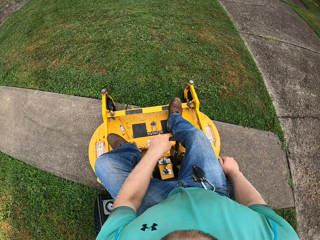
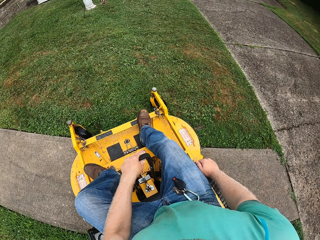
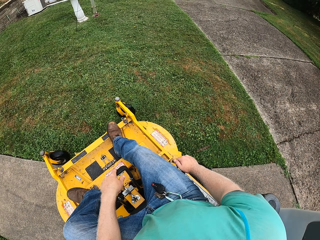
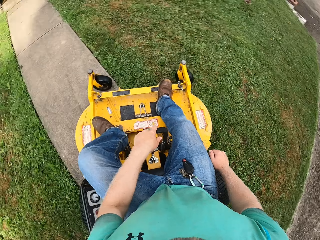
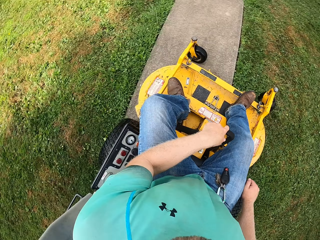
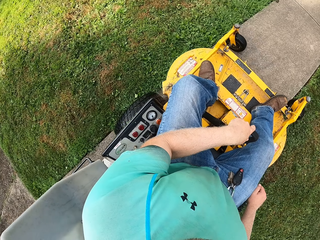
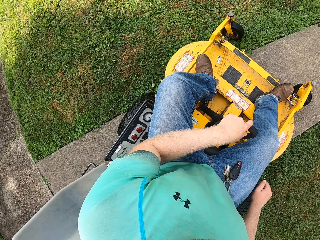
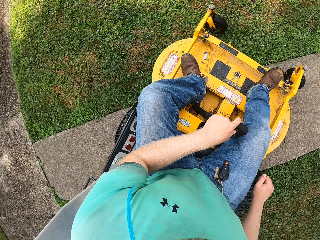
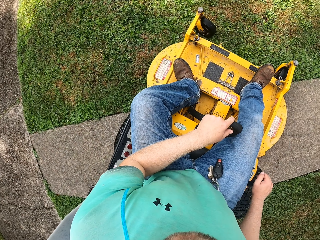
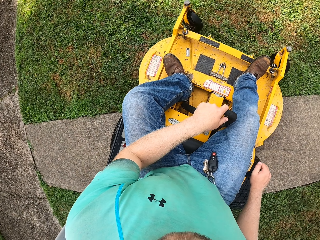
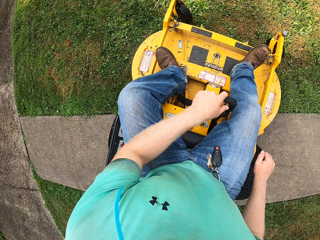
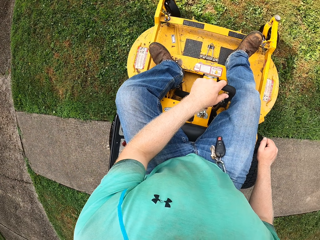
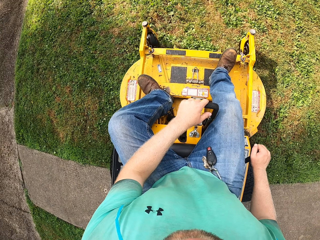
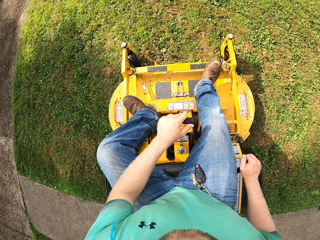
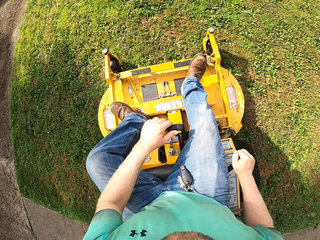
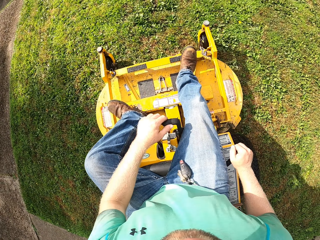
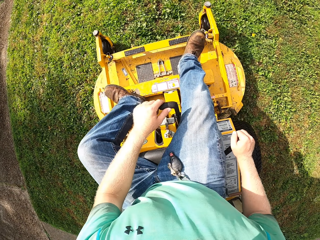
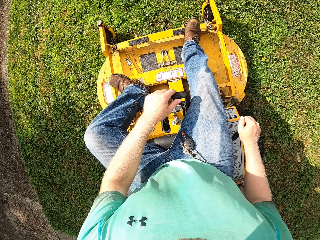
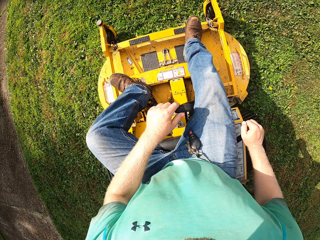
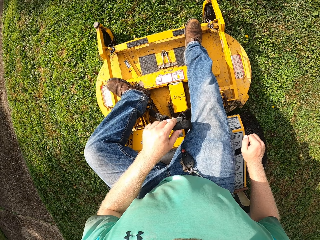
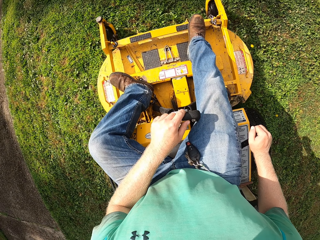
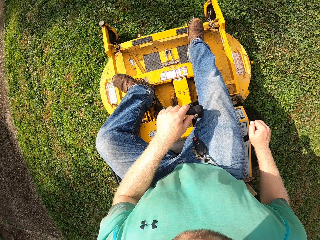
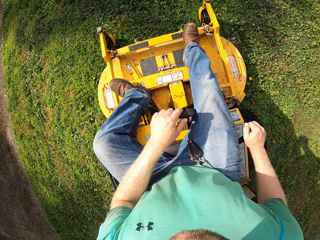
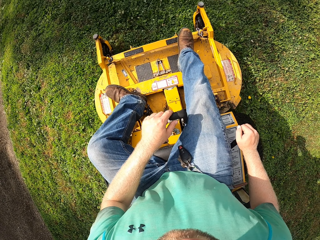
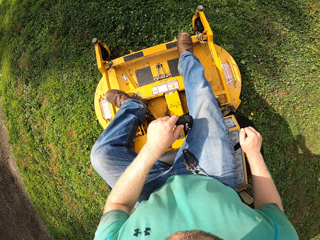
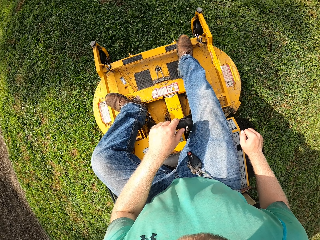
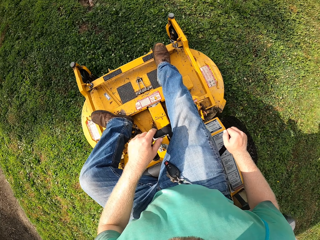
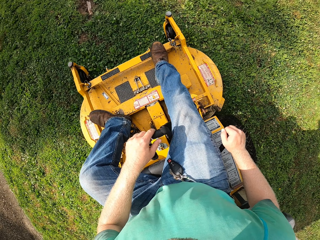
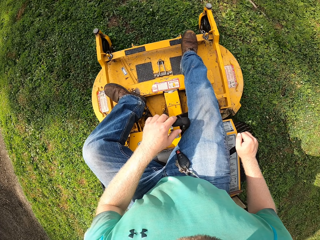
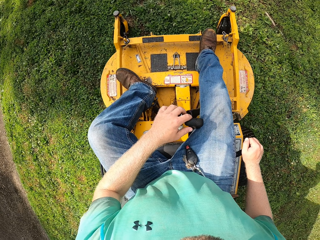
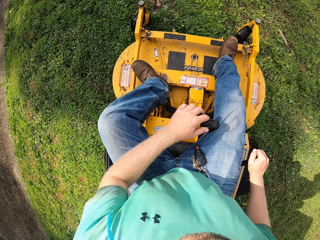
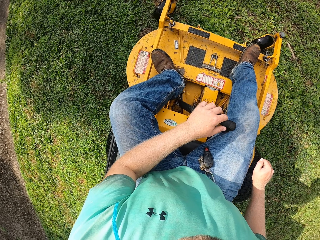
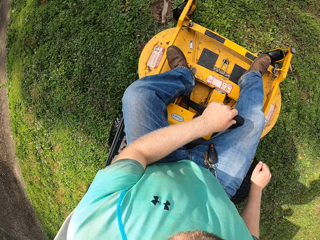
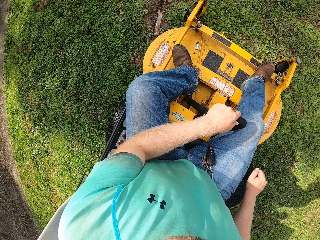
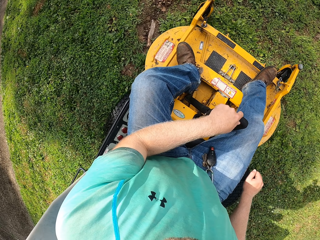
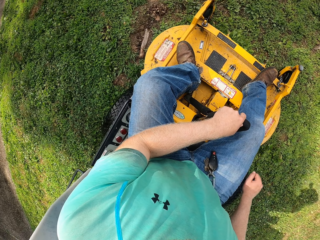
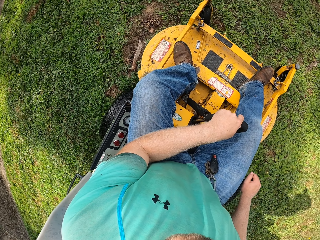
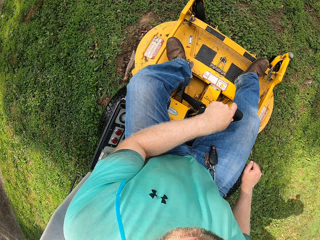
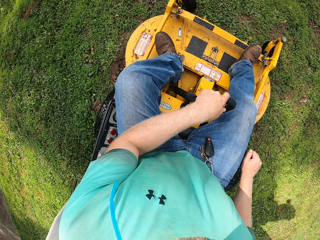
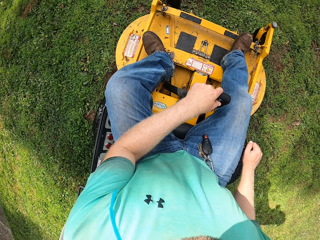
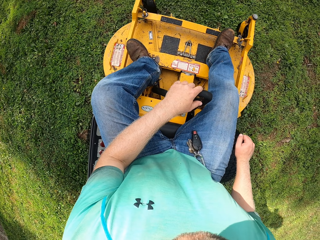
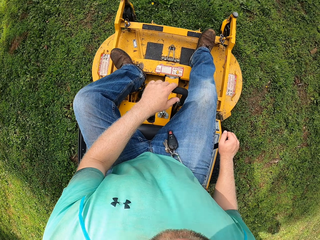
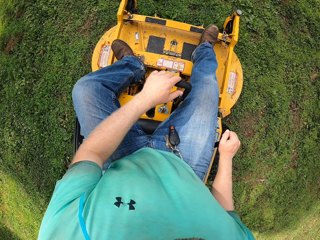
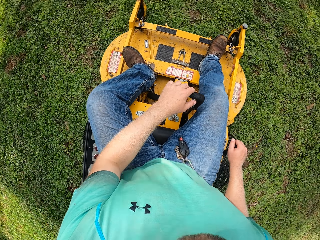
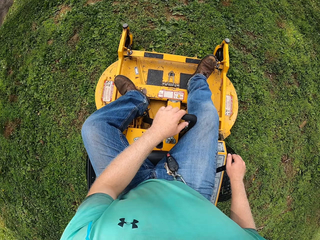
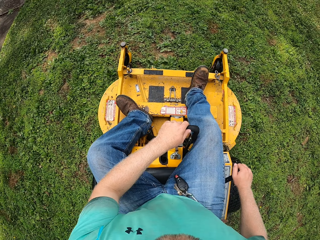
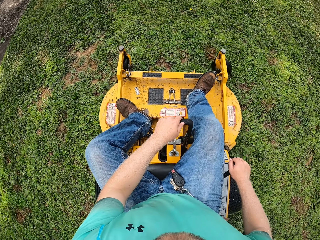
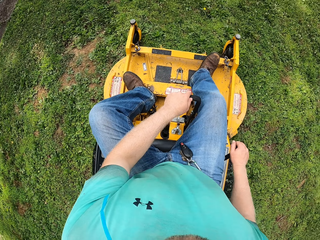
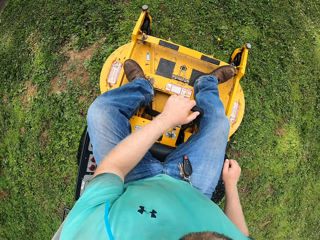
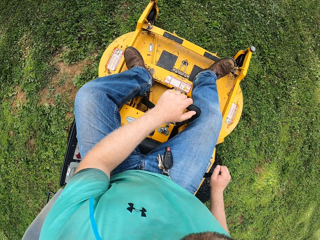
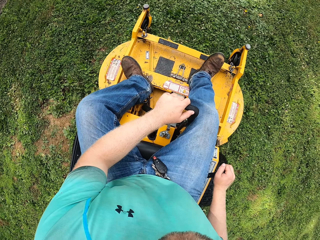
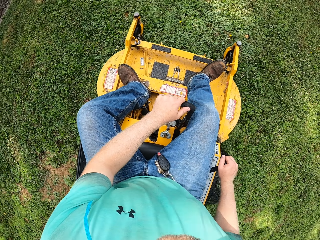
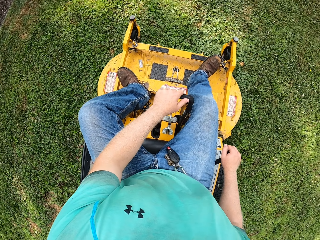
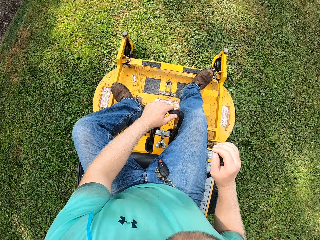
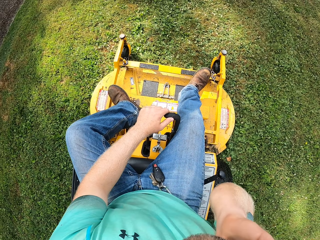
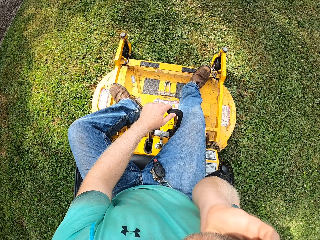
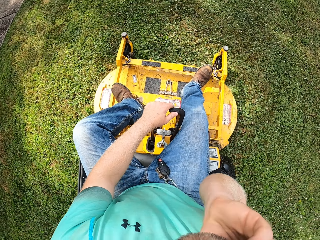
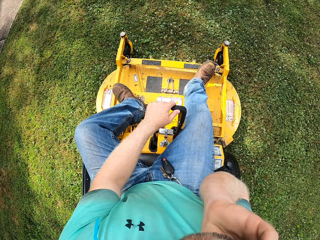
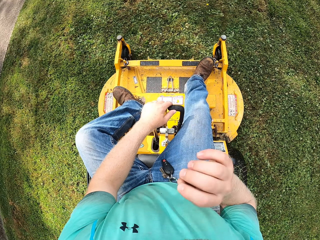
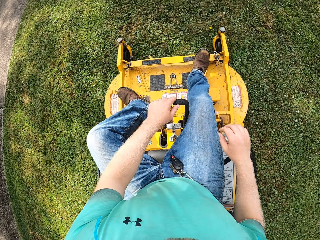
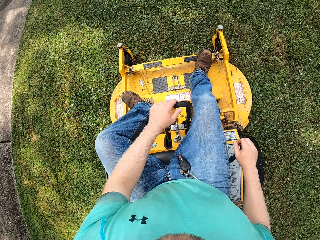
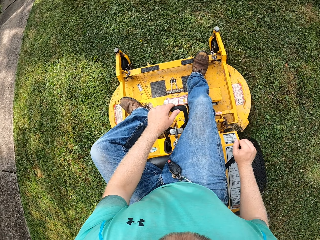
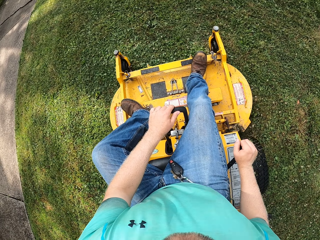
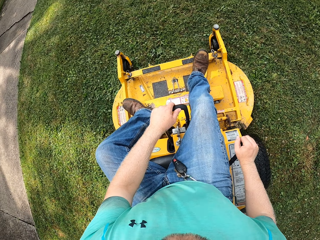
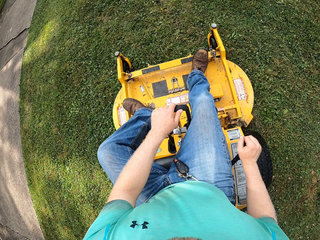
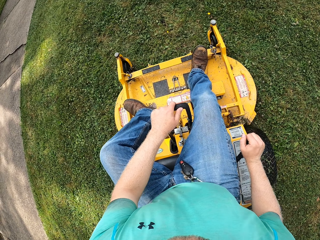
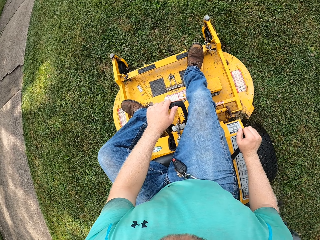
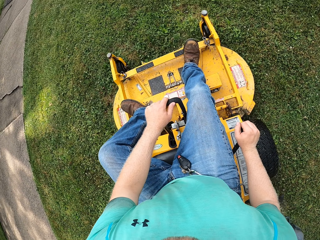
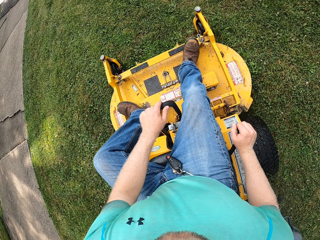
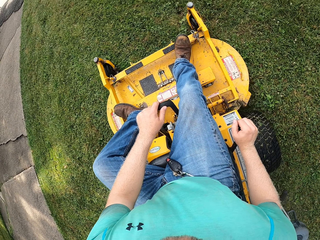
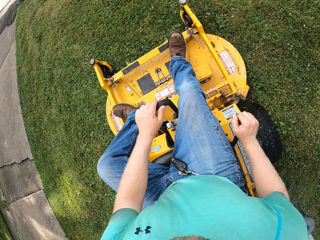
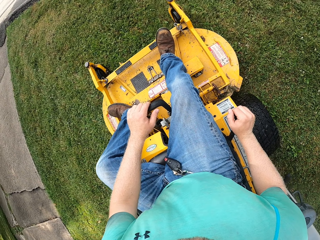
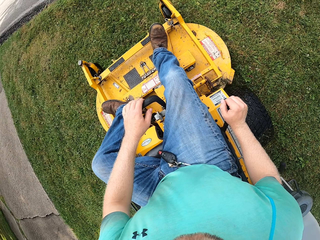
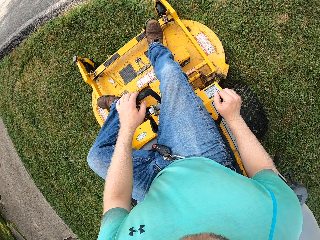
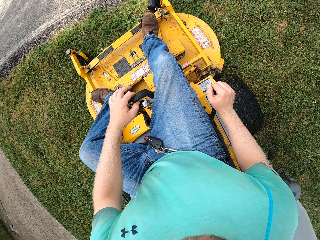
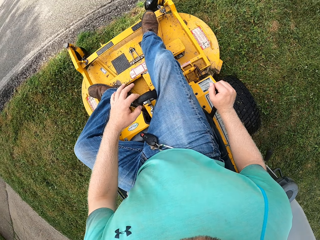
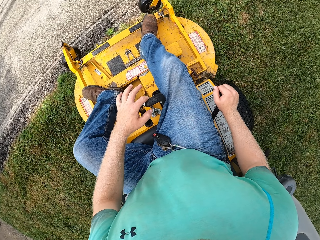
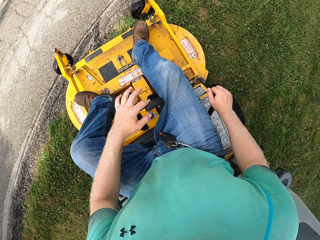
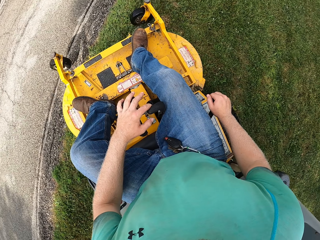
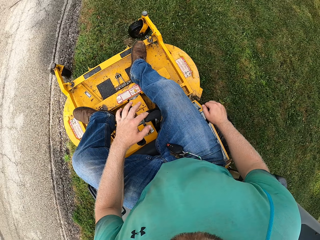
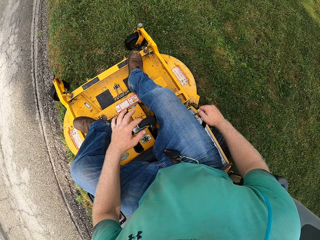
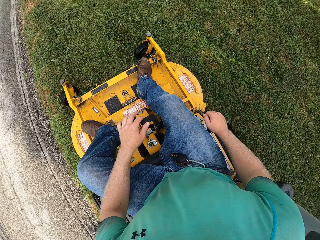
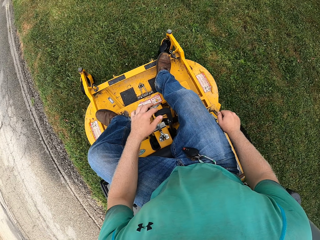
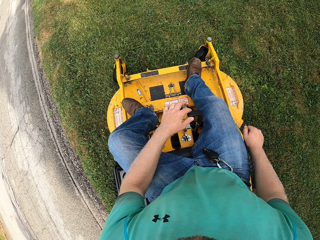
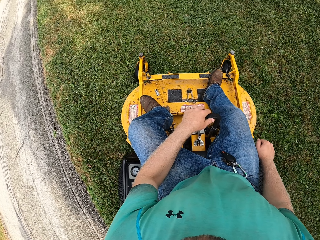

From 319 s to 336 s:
The camera wearer turns left. He cuts the grass with a lawn mower. He places his right hand on his face. He places his right hand on the gear.

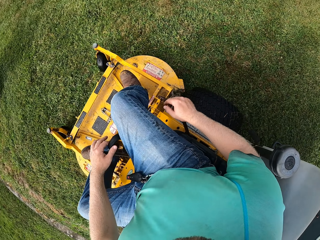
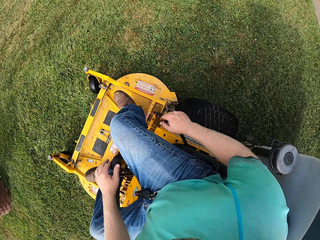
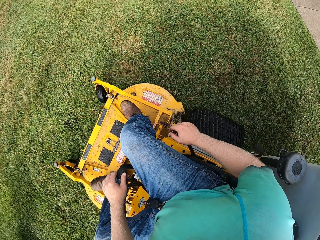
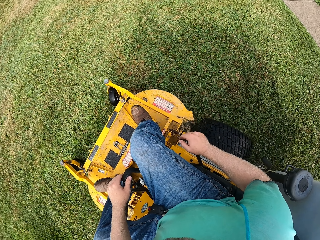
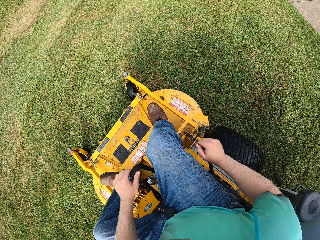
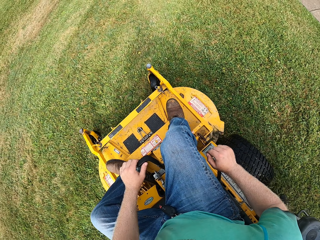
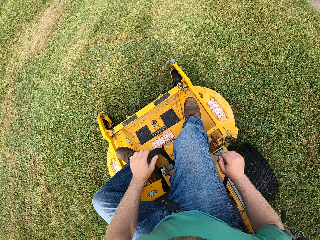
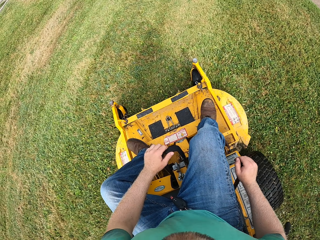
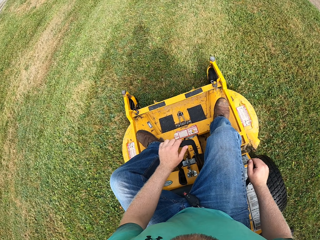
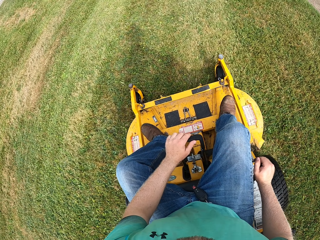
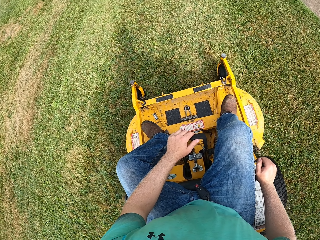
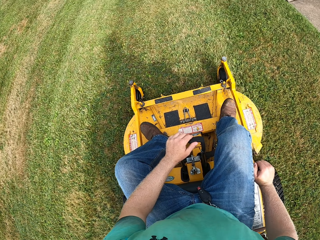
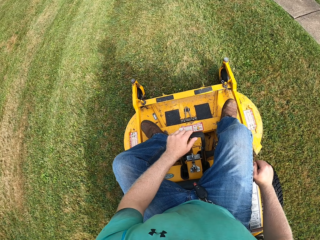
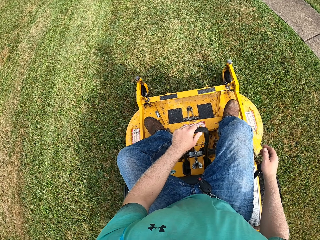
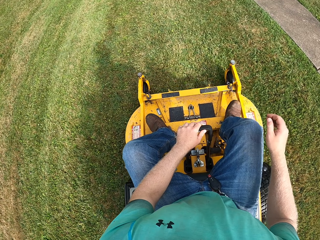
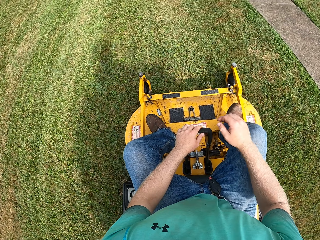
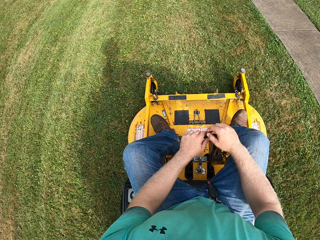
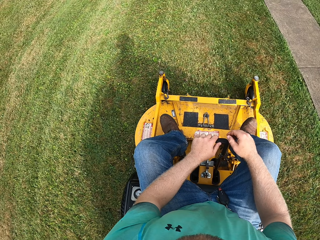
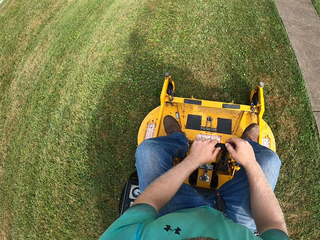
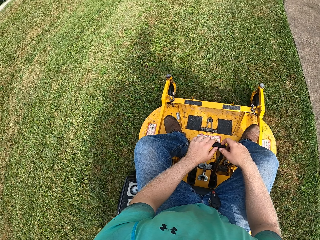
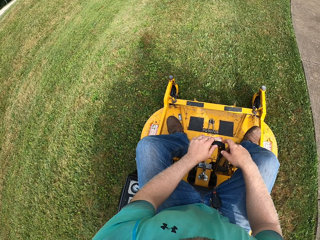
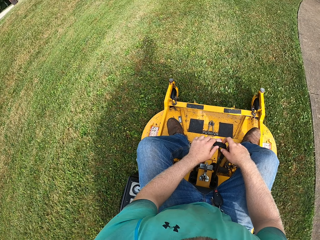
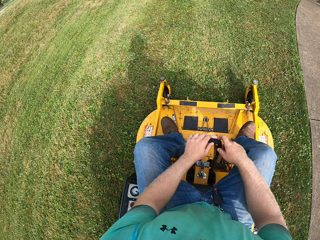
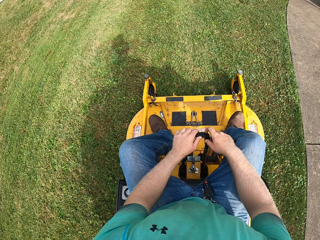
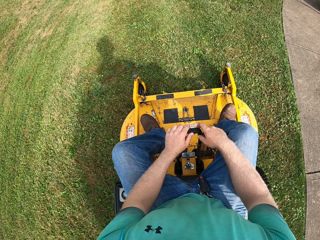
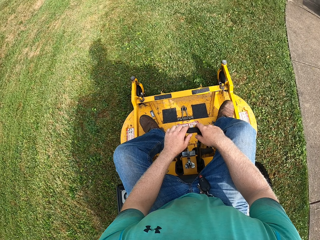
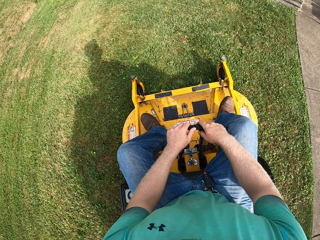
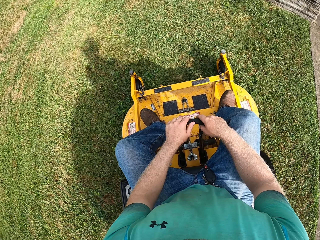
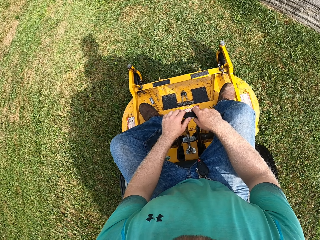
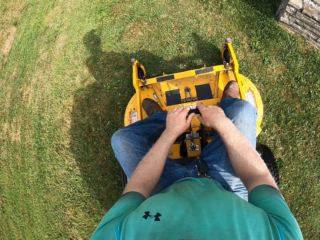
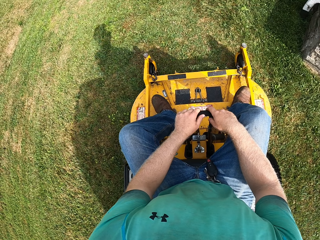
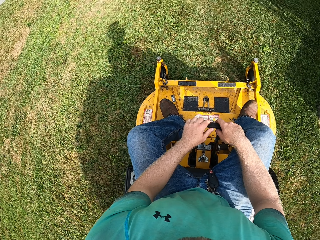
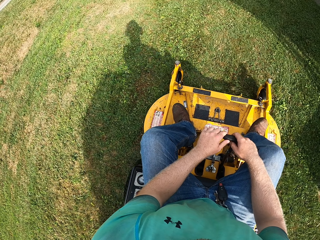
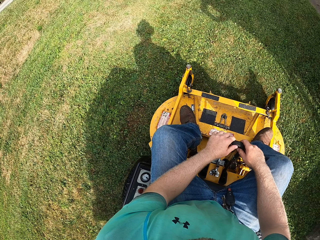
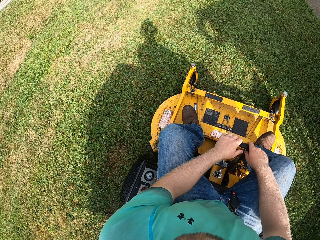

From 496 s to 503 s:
The camera wearer places his right hand on the lever.
